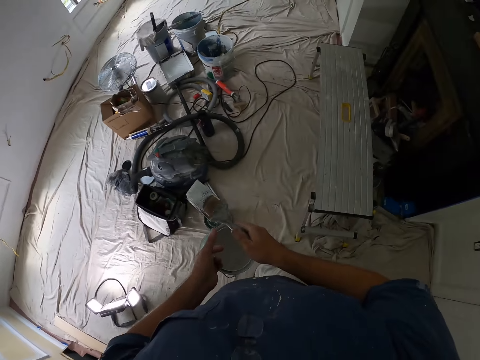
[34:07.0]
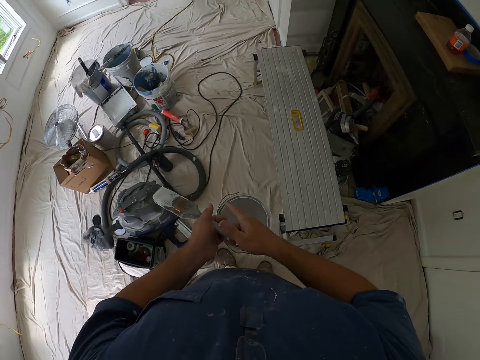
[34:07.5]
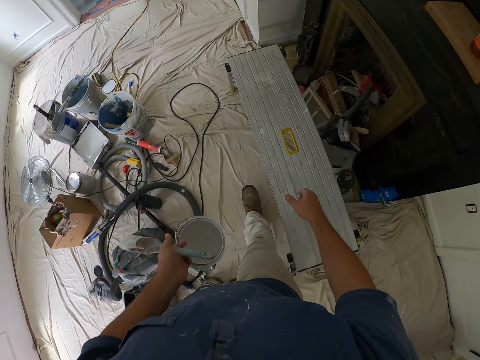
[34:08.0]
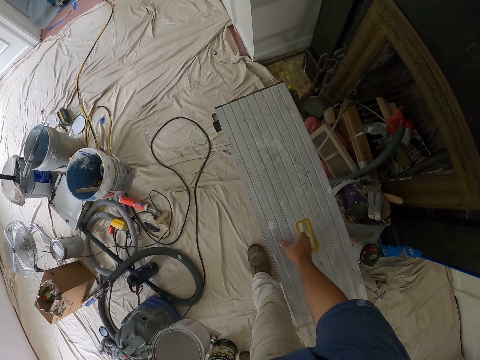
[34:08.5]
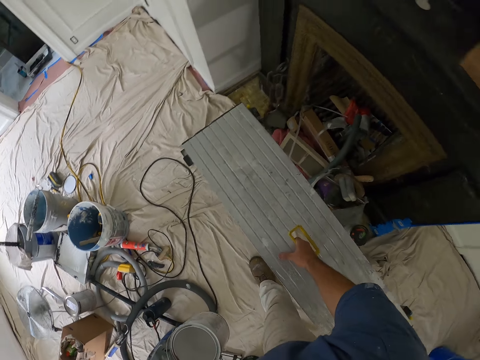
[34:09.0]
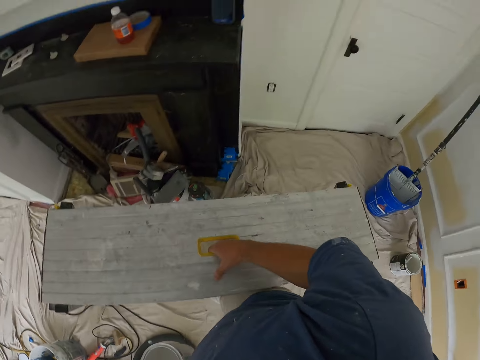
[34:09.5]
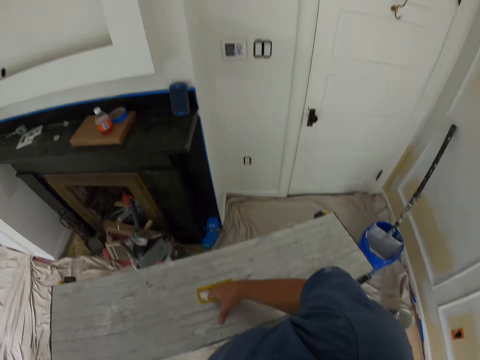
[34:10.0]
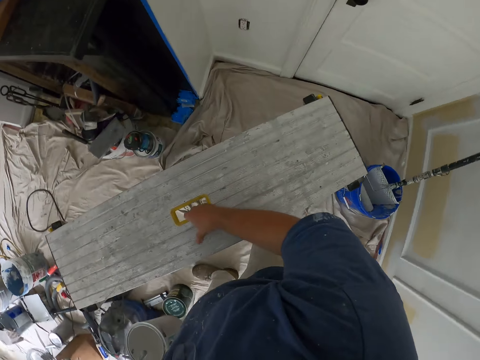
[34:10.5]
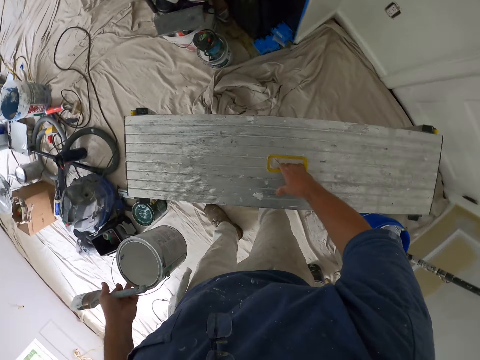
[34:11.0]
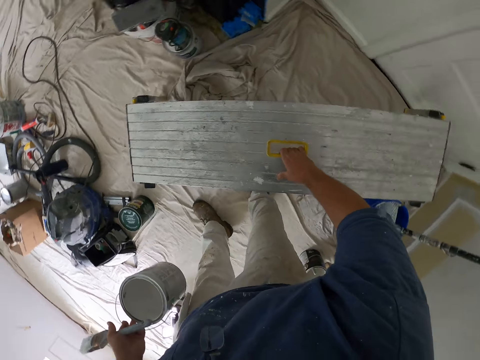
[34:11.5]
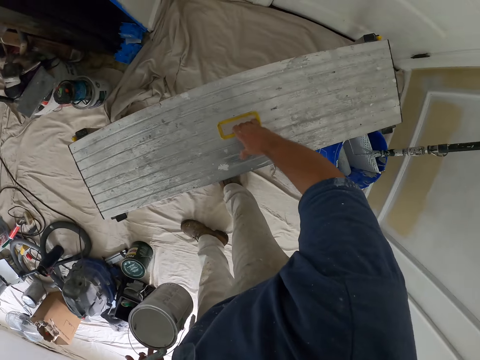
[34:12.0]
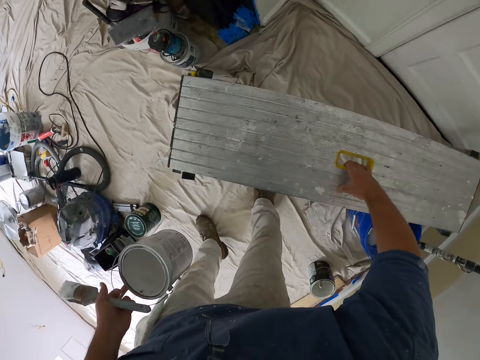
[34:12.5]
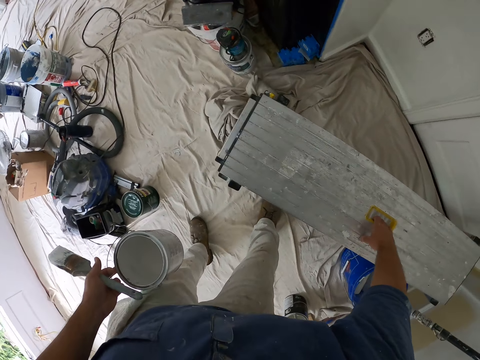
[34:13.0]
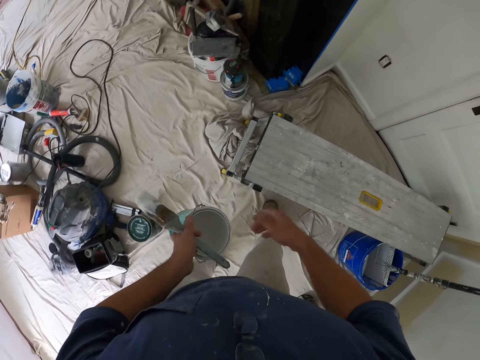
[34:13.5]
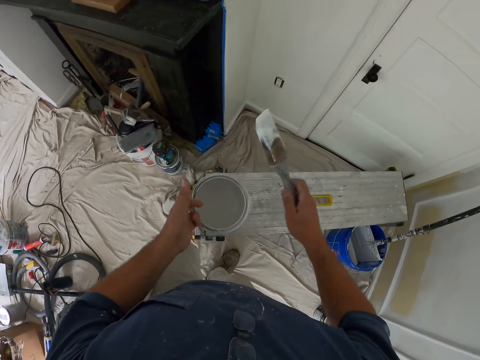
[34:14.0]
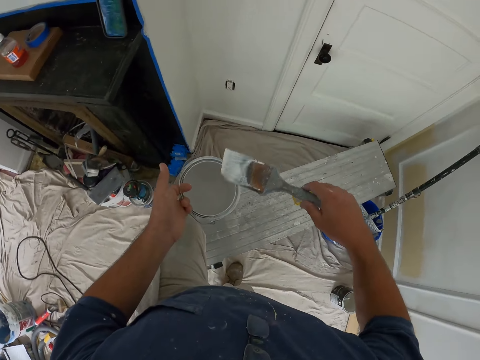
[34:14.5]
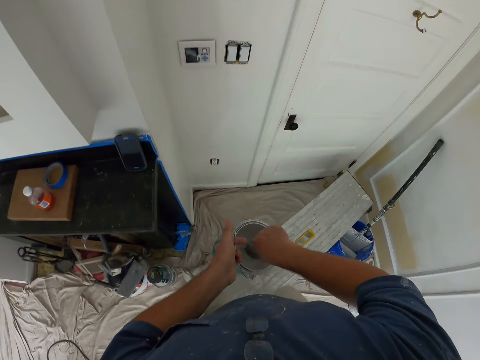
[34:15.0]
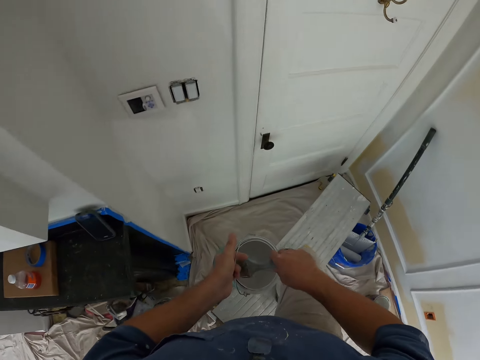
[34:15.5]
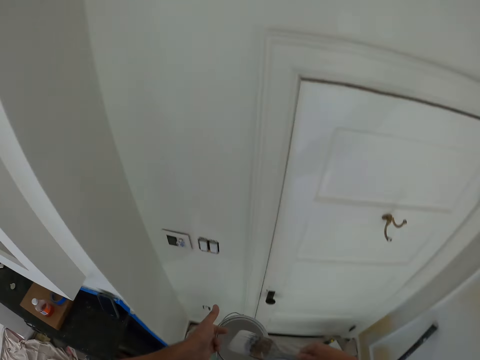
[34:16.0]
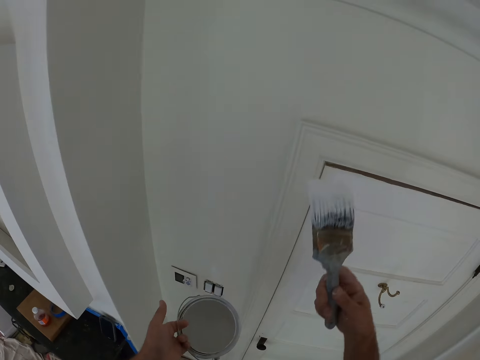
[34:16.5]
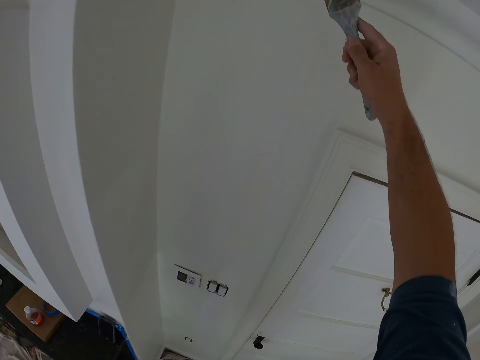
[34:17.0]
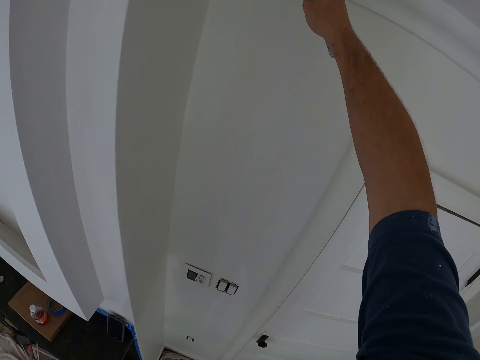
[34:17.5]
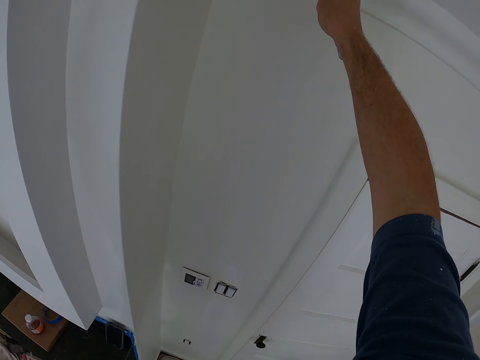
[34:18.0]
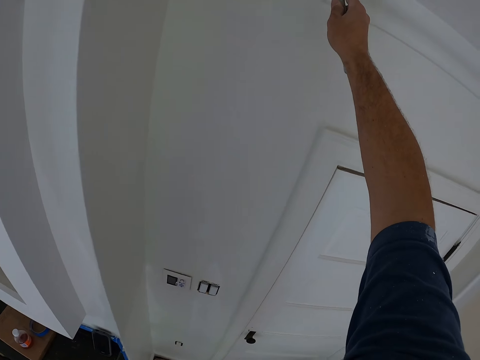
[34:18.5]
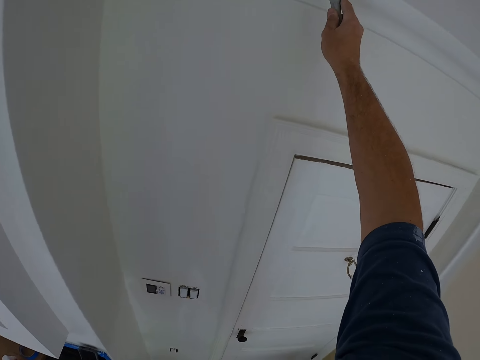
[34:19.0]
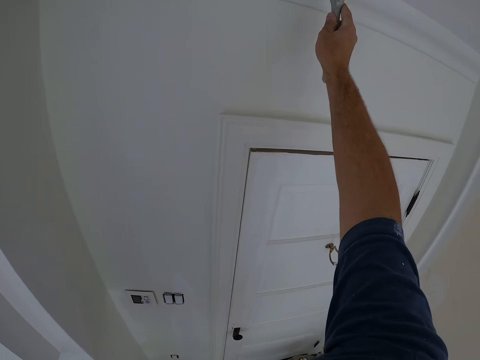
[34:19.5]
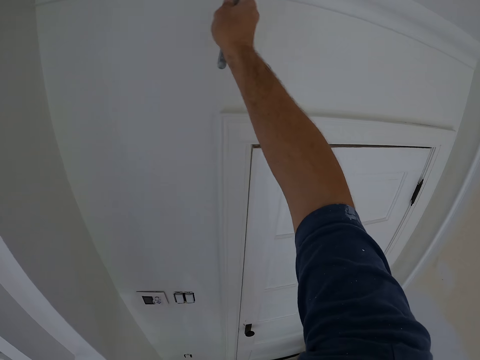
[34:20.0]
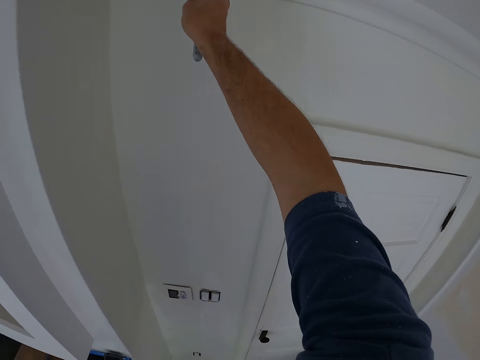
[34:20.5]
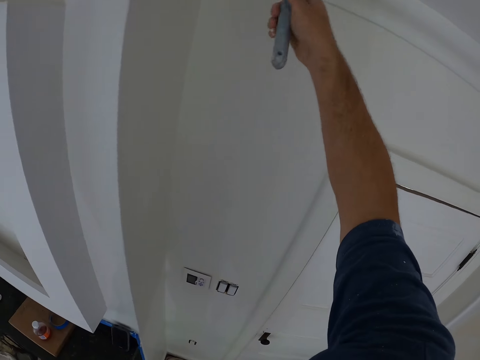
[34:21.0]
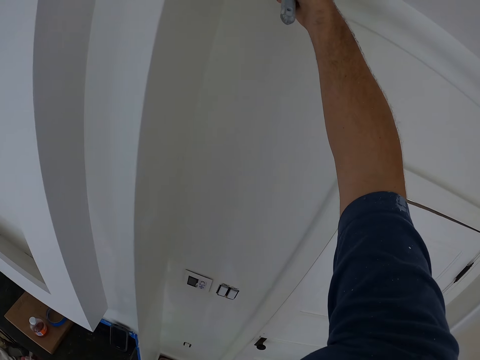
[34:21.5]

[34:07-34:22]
The camera wearer passes the paint brush from his right hand to his left hand. He lifts the work bench or aluminum platform ladder with his right hand. He moves with the work bench on the floor. He looks around. He drops the work bench. He passes the paint brush from his left hand to his right hand. He climbs the work bench. He dips the paint brush in the paint can. He paints the ceiling or wall with the paint brush in his right hand.

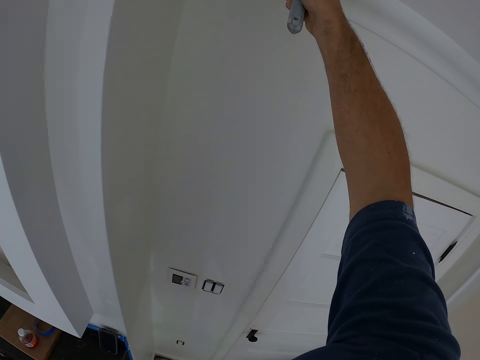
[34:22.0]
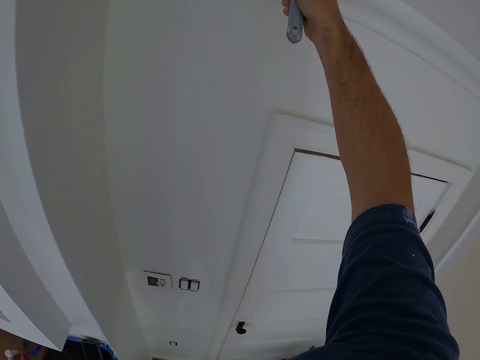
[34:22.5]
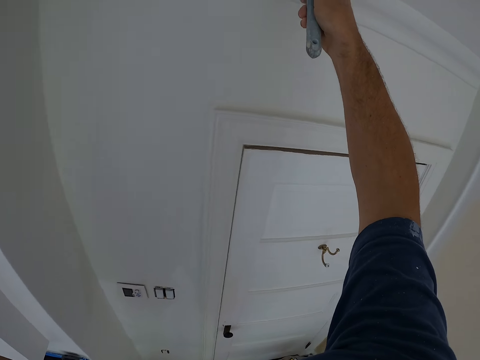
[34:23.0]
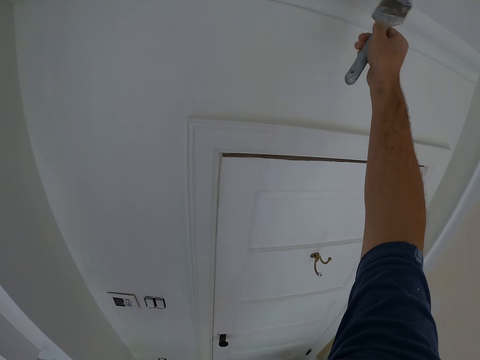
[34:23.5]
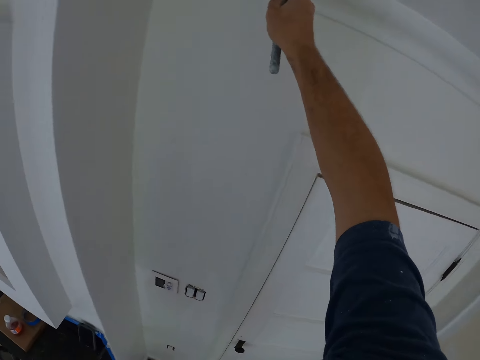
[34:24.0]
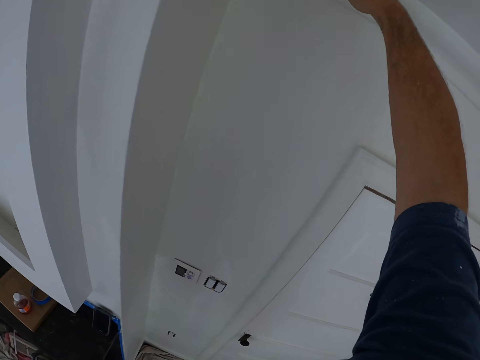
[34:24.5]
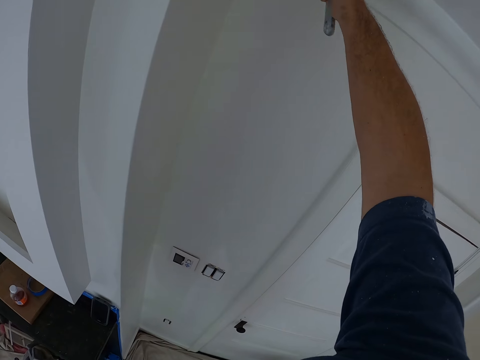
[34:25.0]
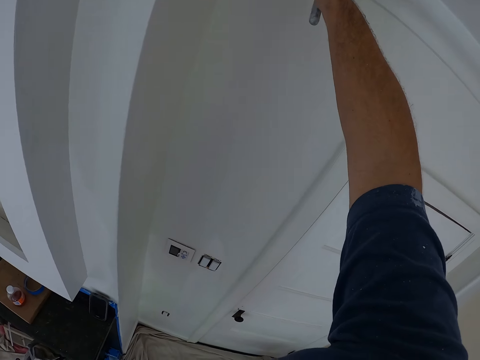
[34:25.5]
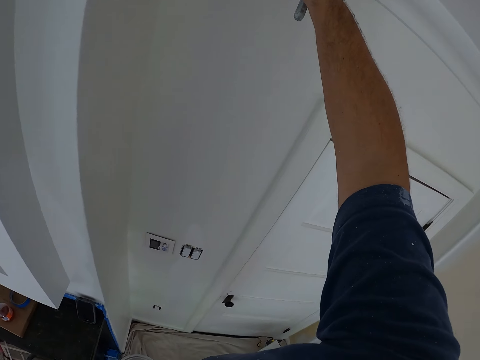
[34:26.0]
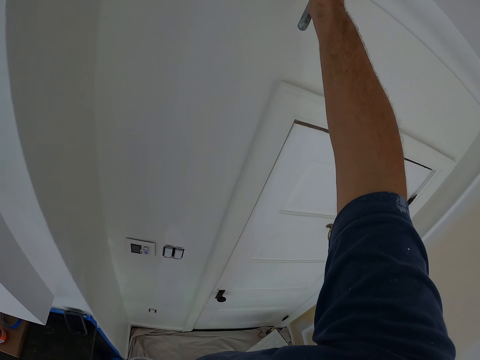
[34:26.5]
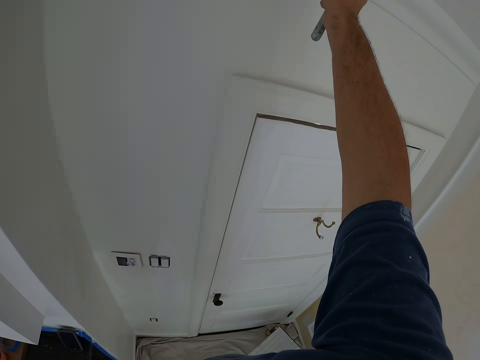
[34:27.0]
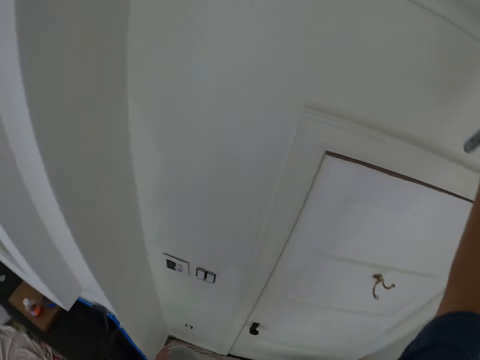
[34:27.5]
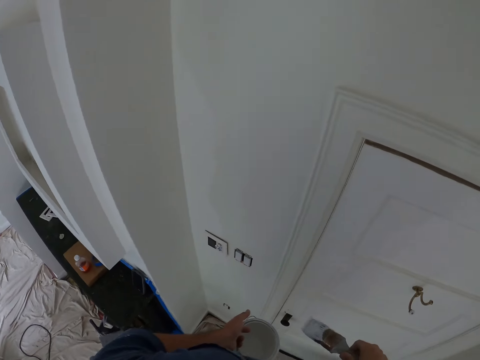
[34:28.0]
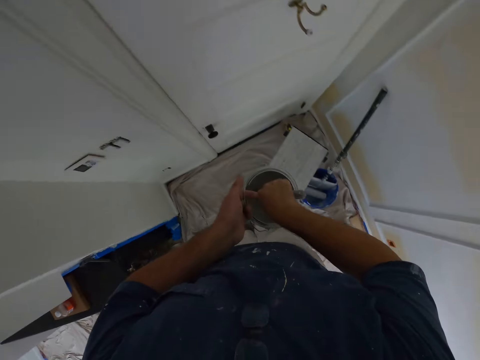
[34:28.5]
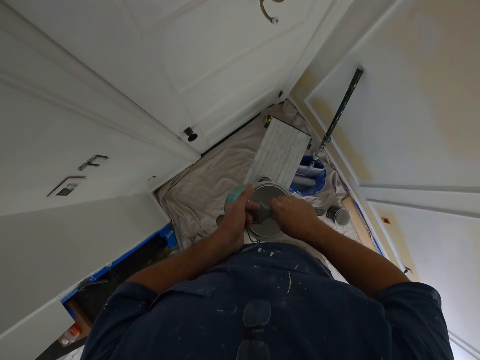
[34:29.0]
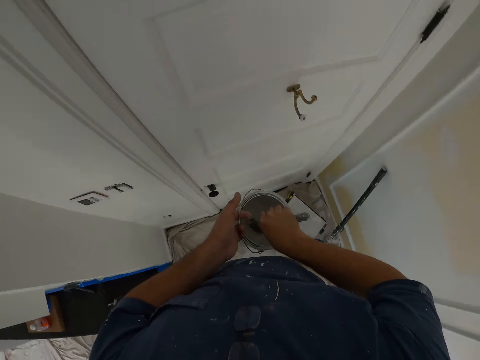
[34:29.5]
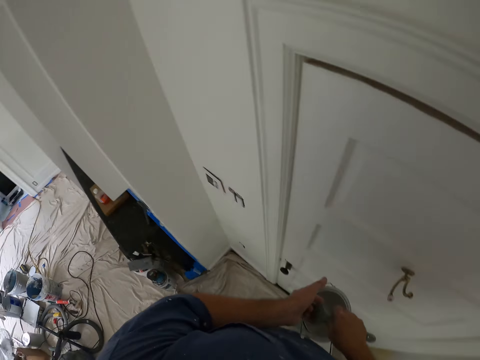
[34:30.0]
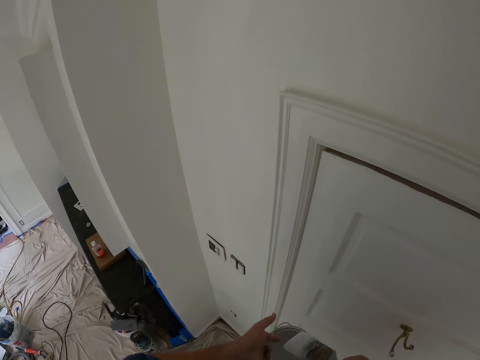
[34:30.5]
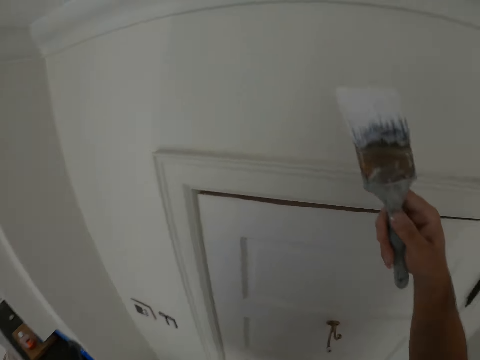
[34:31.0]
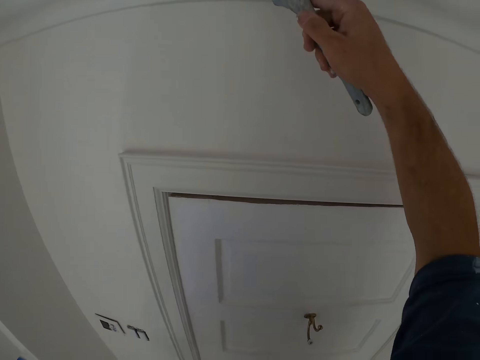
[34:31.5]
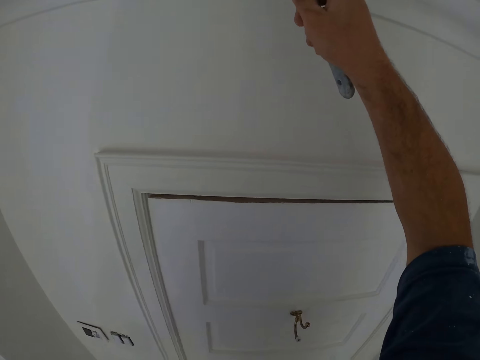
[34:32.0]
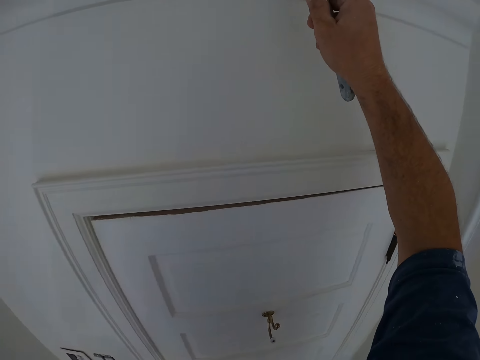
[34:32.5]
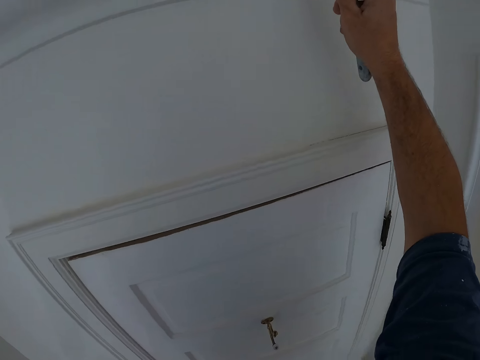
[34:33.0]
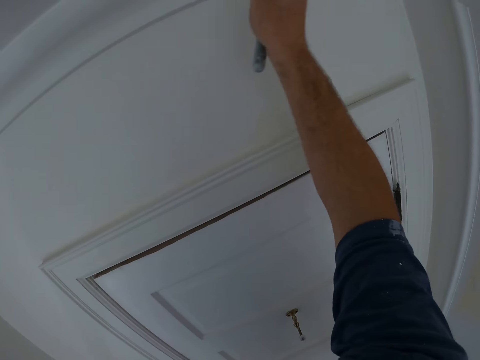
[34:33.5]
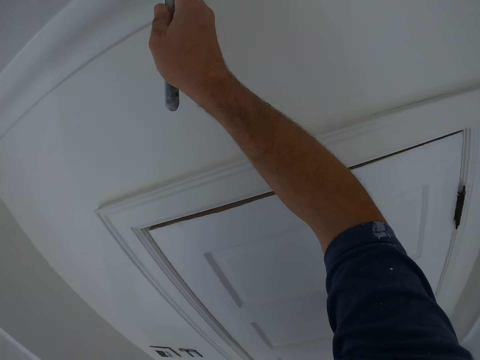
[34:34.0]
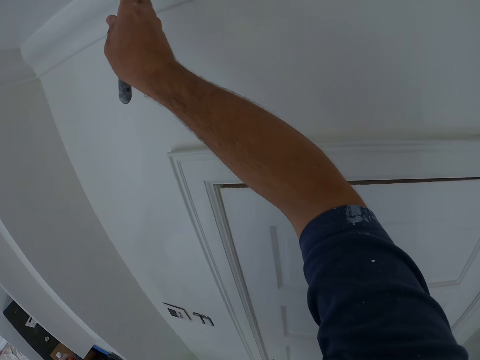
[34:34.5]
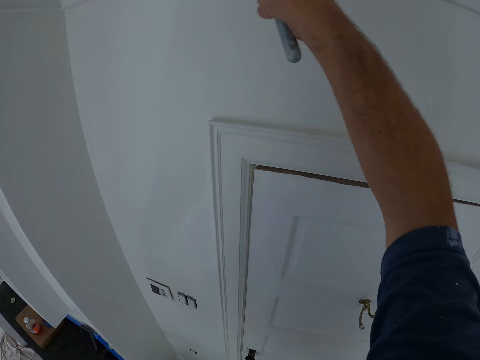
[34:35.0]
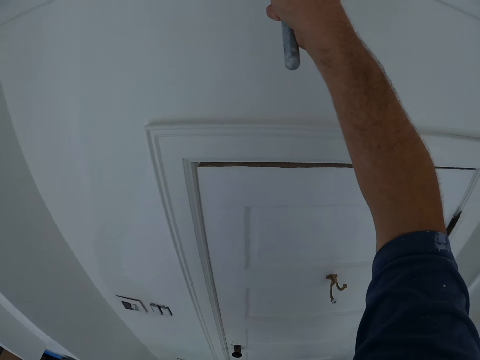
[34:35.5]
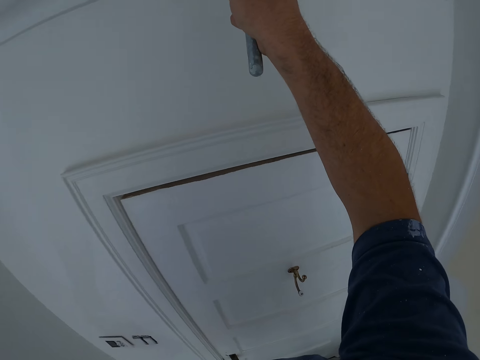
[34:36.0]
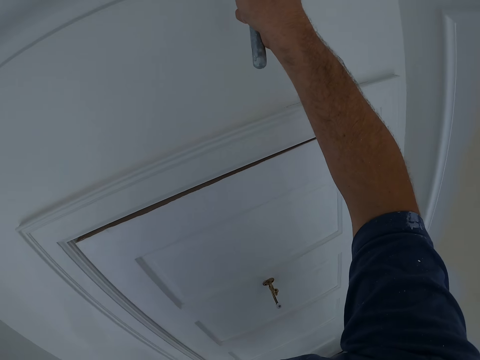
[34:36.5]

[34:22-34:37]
The camera wearer dips the paint brush in the paint can. He paints the ceiling or wall with the paint brush in his right hand.
